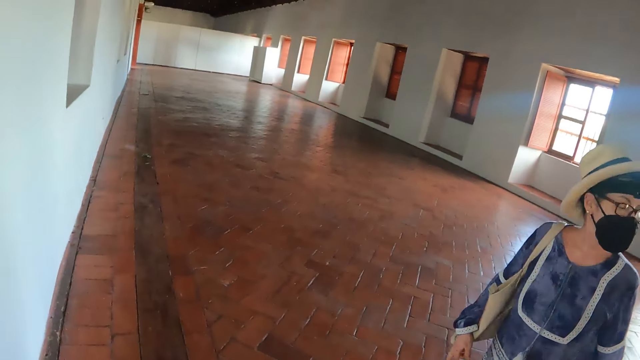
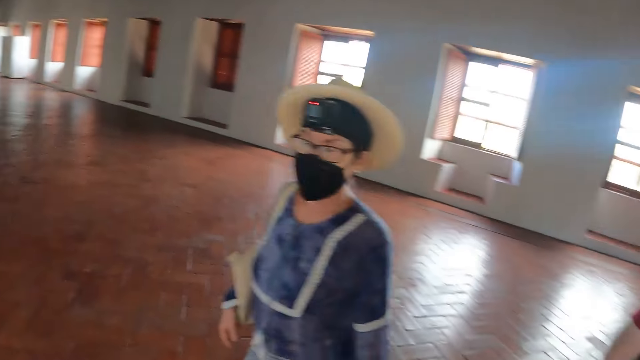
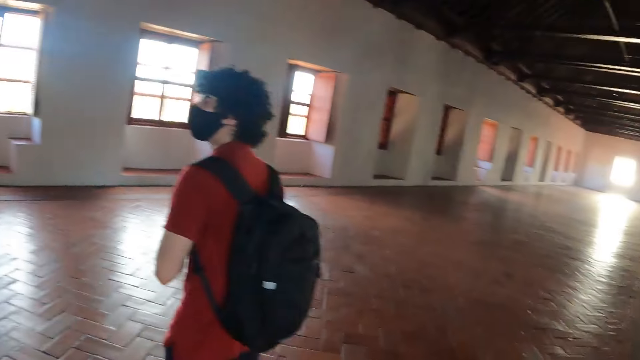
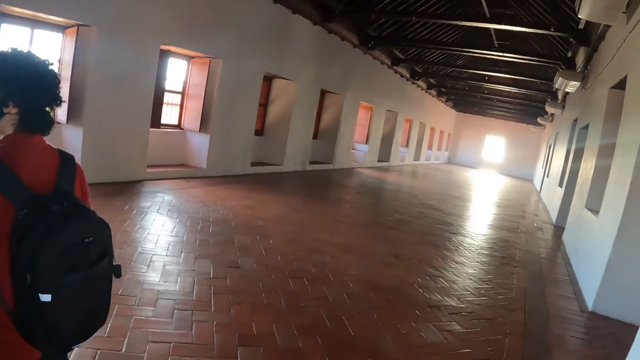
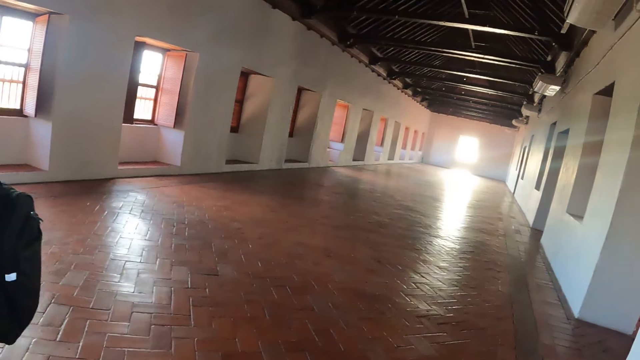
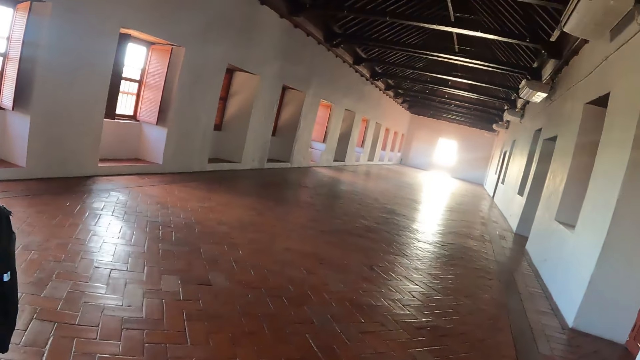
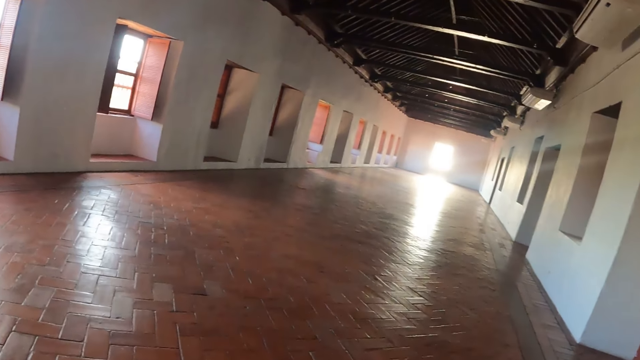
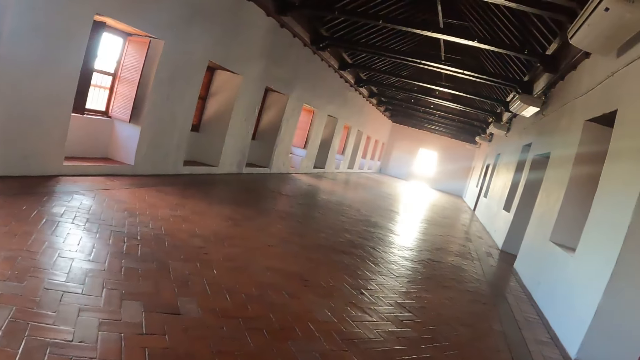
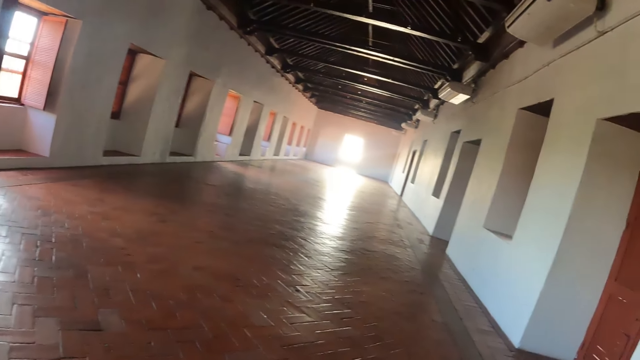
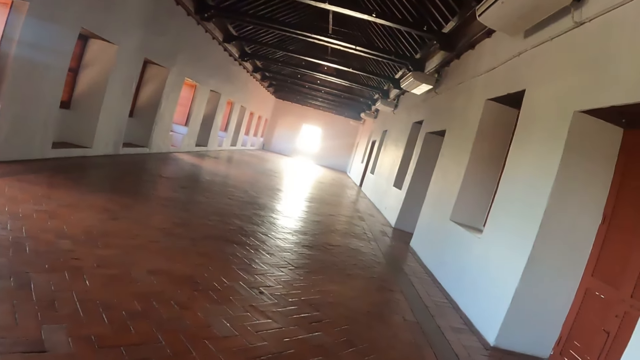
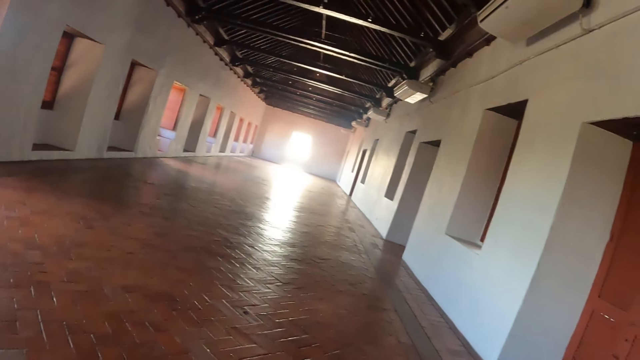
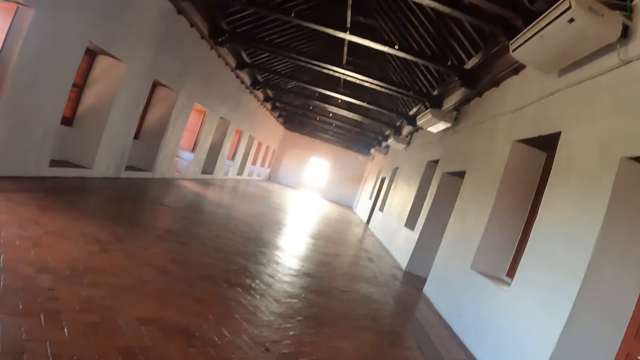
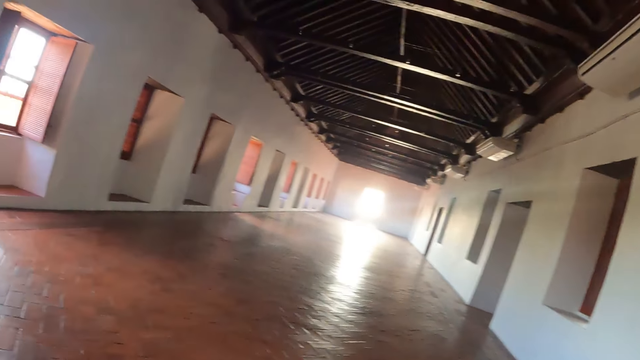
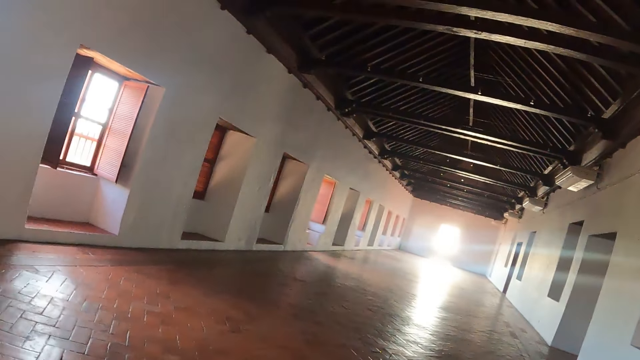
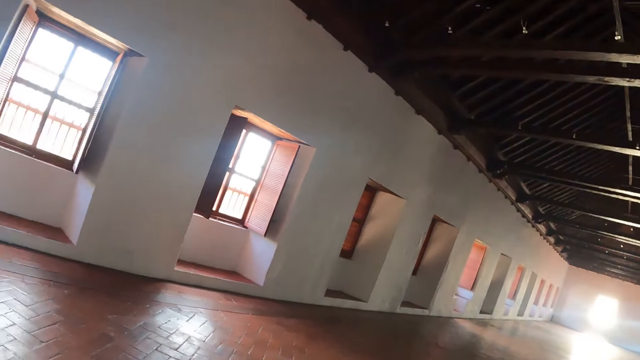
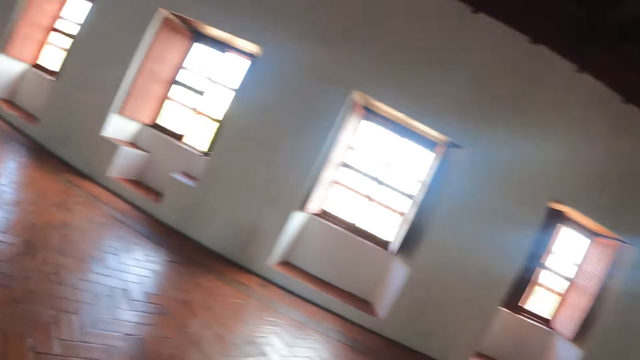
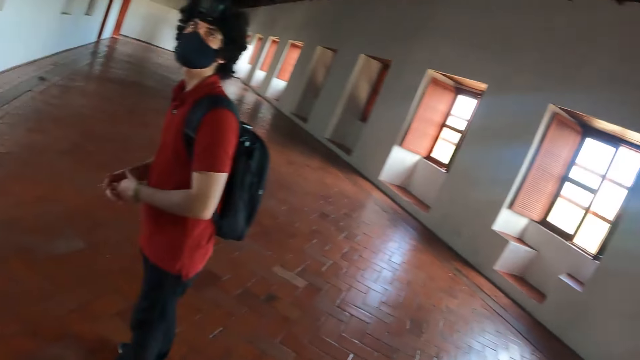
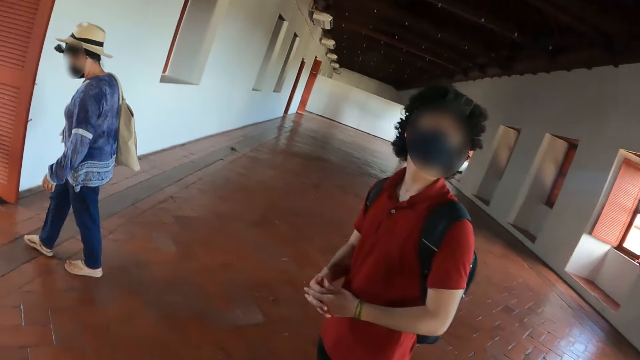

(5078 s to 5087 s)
The camera wearer looks around the hall.

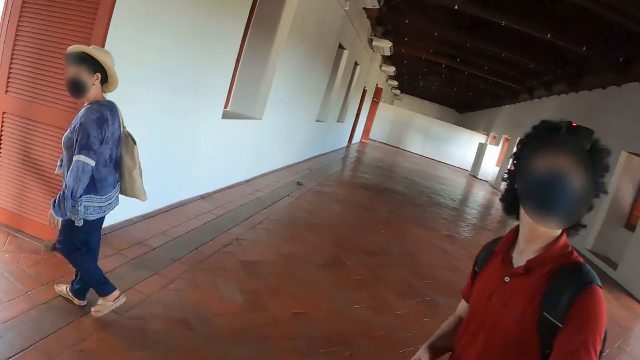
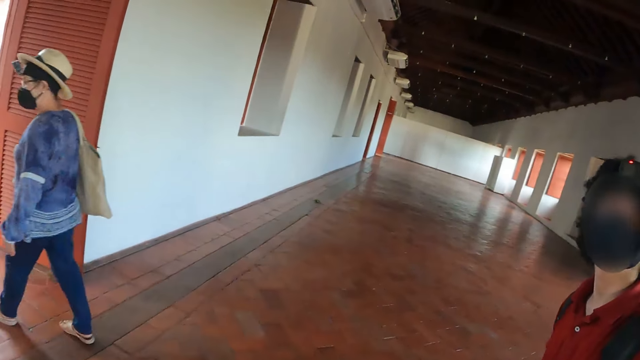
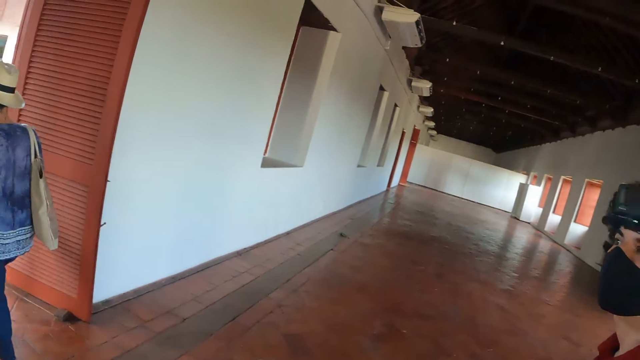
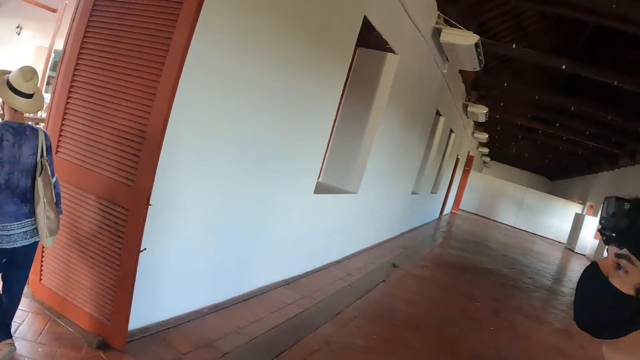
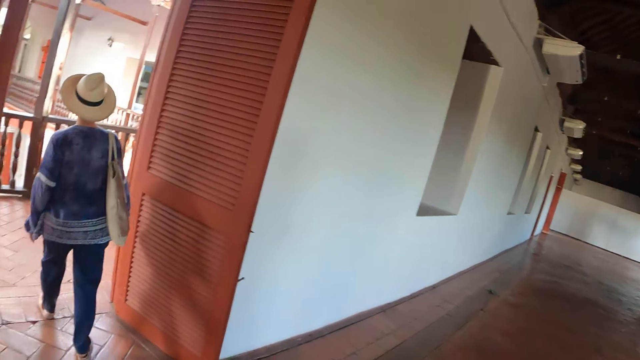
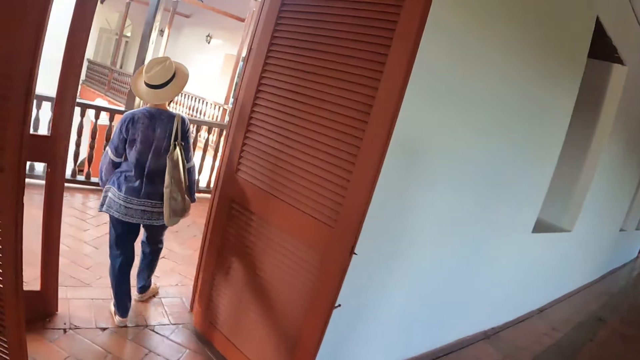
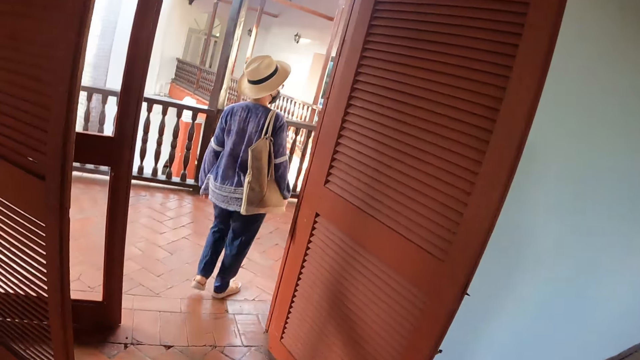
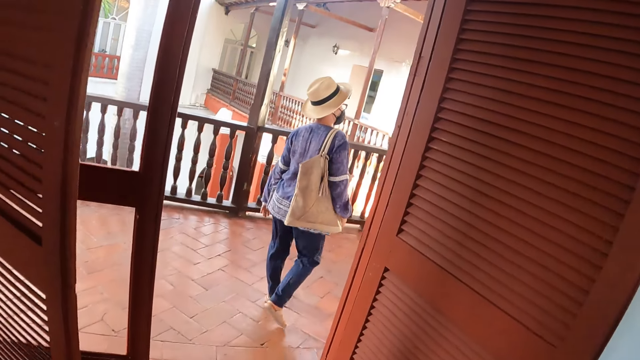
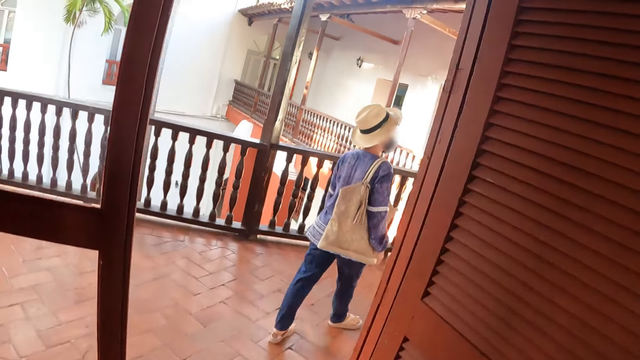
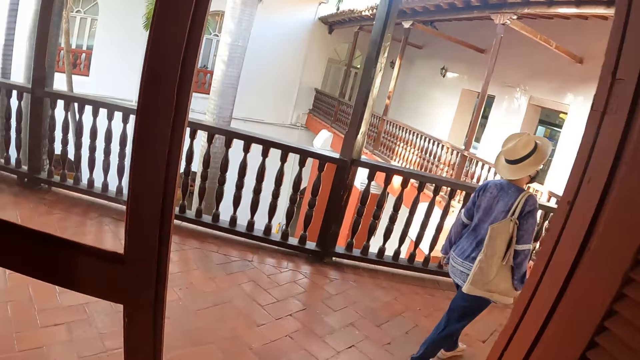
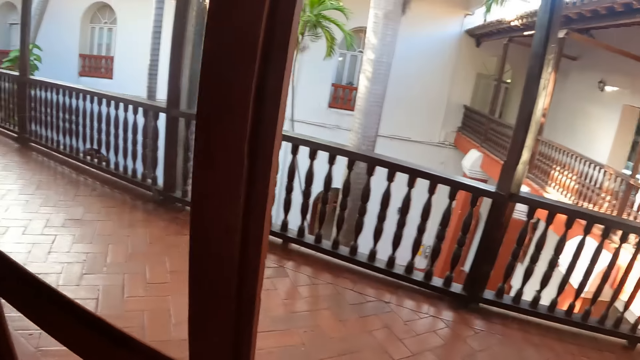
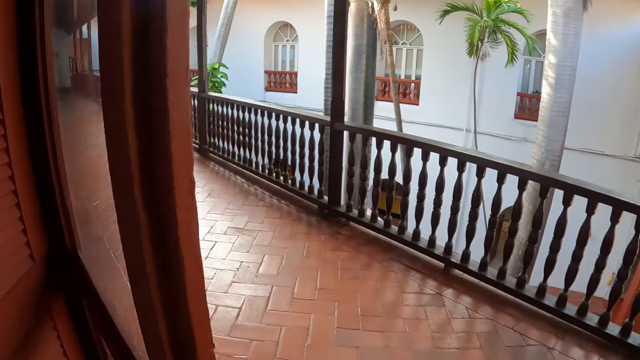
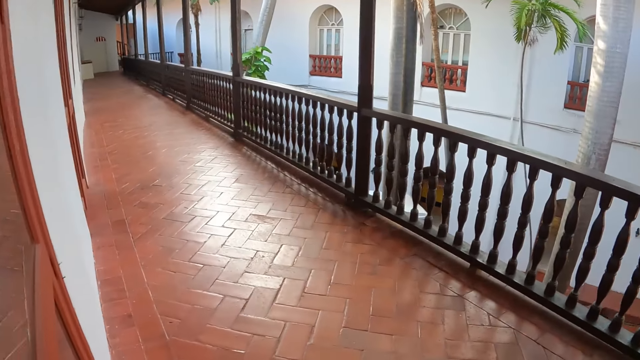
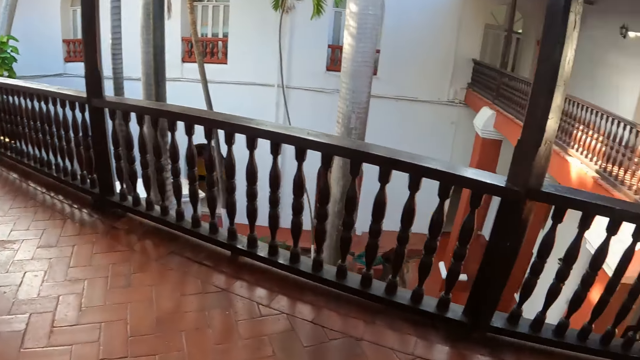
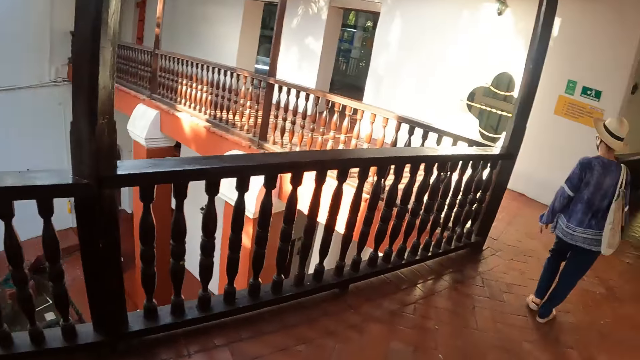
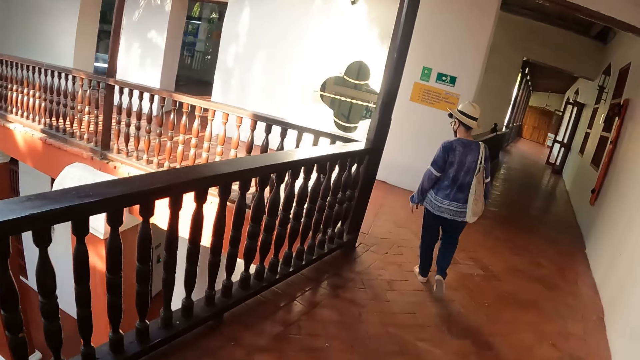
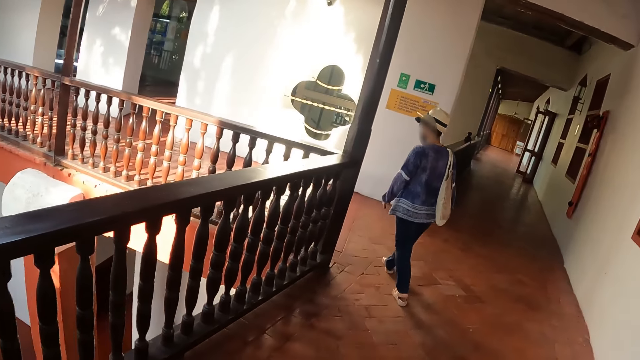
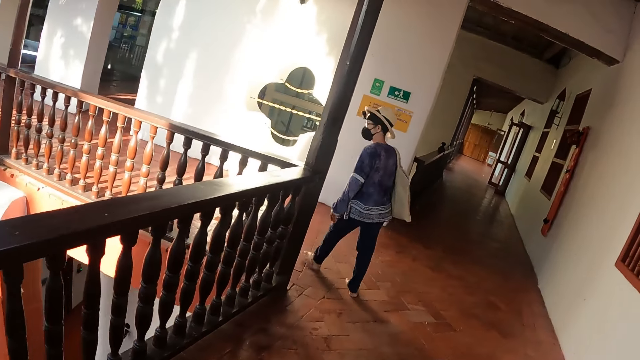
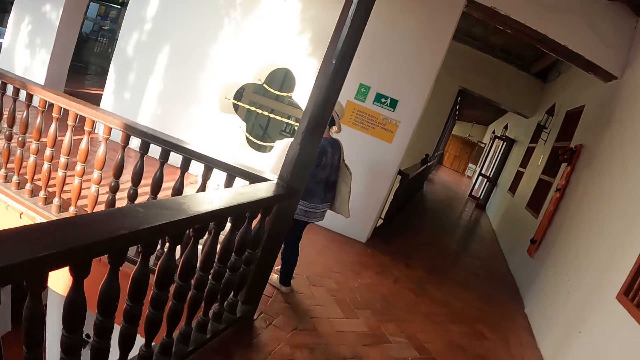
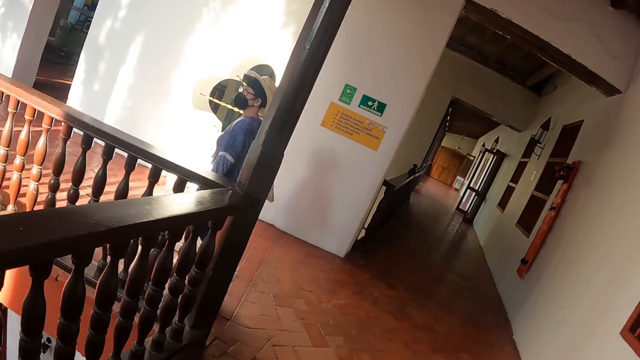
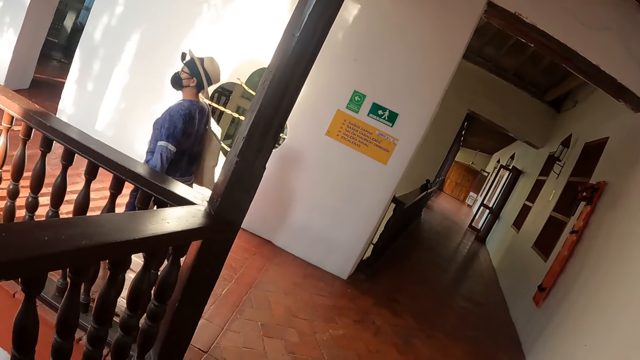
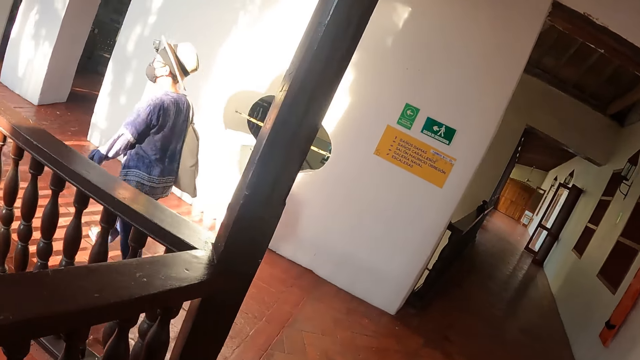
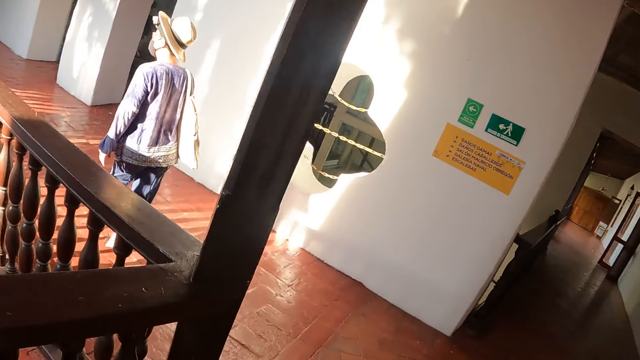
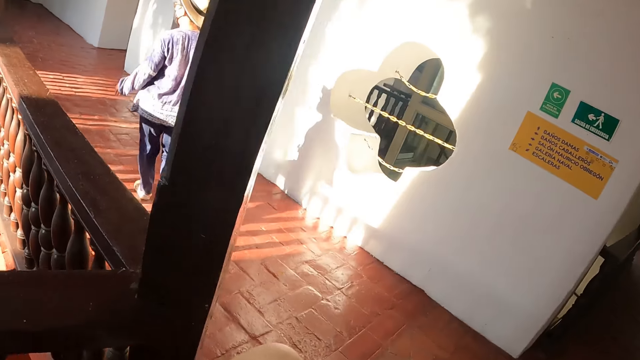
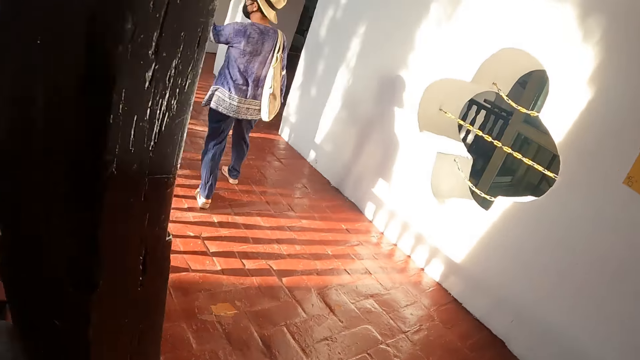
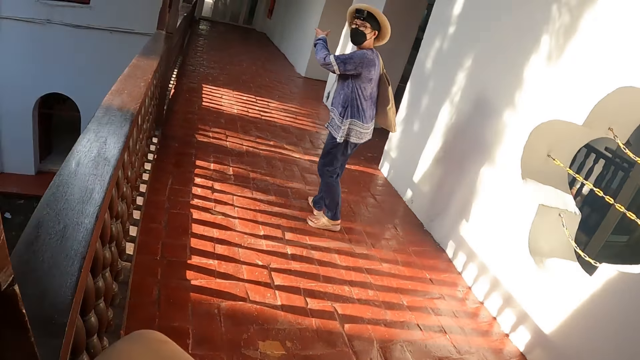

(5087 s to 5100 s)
A woman walks out. The camera wearer walks out the door. They look around the building.
